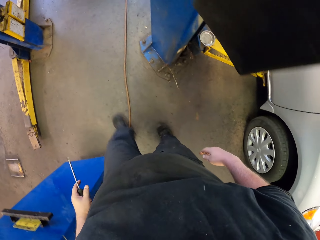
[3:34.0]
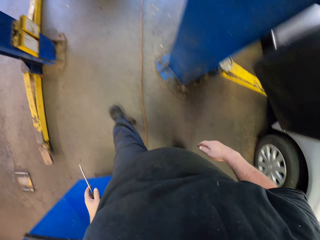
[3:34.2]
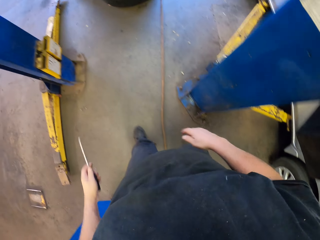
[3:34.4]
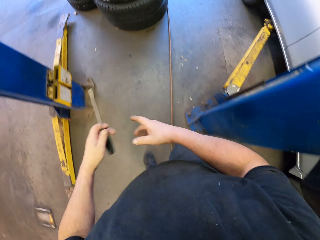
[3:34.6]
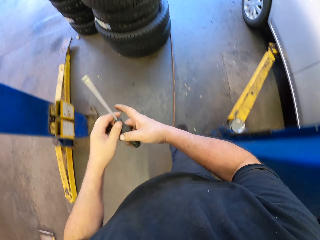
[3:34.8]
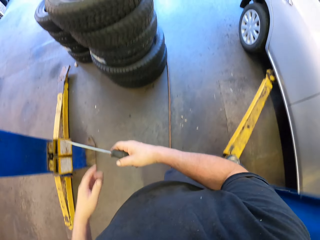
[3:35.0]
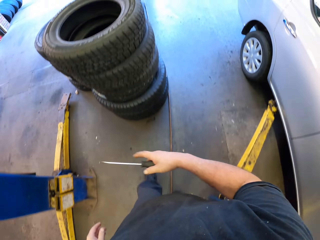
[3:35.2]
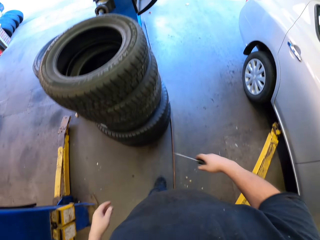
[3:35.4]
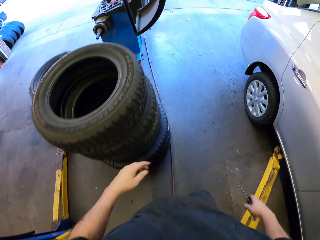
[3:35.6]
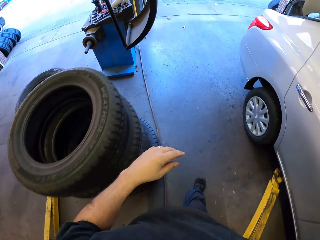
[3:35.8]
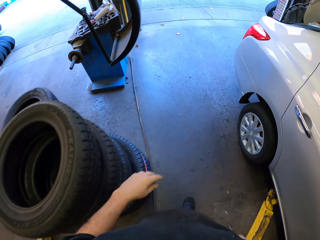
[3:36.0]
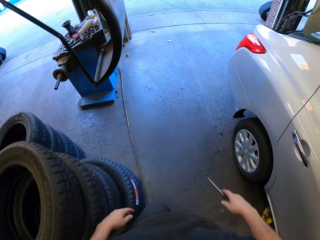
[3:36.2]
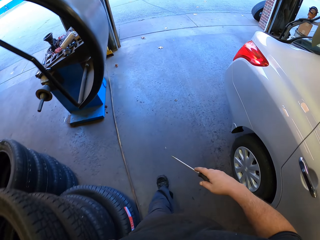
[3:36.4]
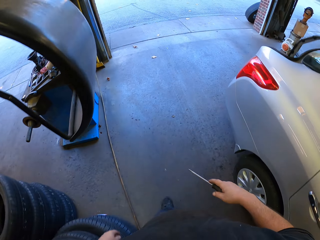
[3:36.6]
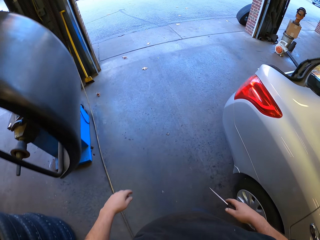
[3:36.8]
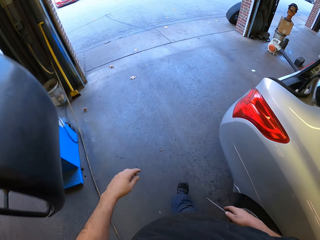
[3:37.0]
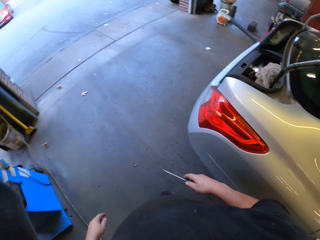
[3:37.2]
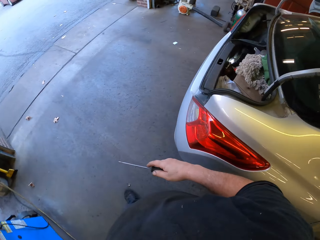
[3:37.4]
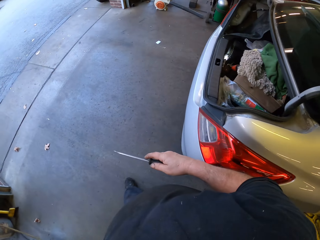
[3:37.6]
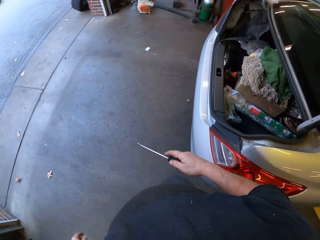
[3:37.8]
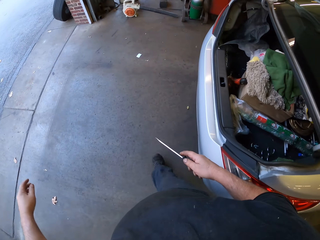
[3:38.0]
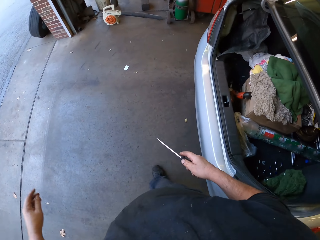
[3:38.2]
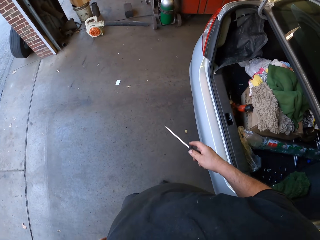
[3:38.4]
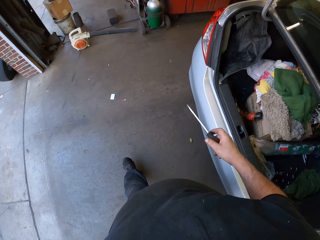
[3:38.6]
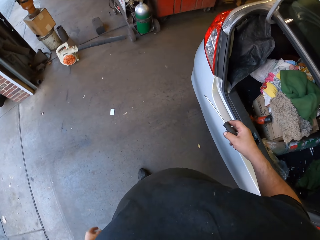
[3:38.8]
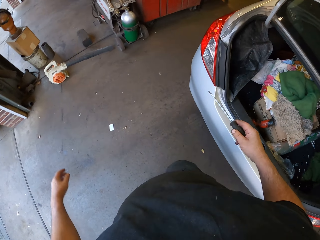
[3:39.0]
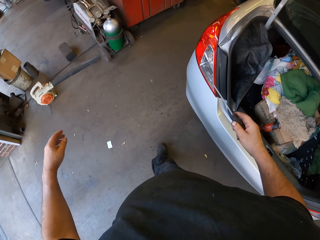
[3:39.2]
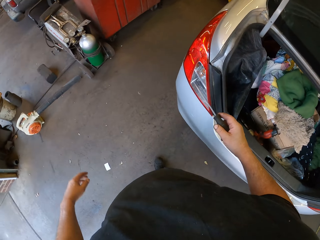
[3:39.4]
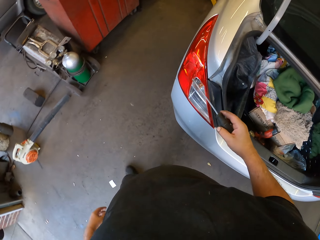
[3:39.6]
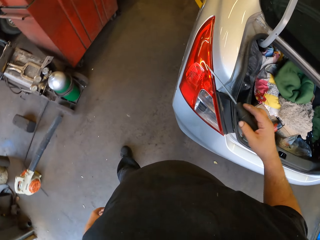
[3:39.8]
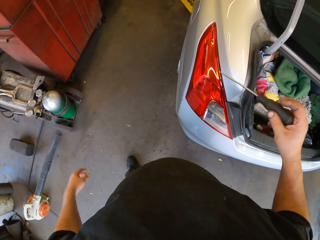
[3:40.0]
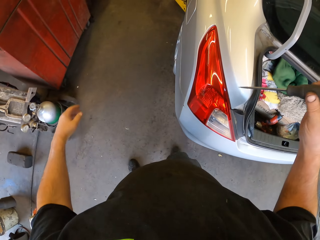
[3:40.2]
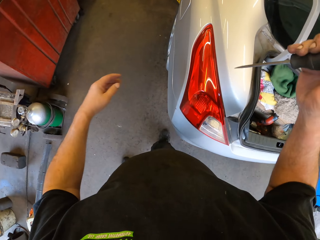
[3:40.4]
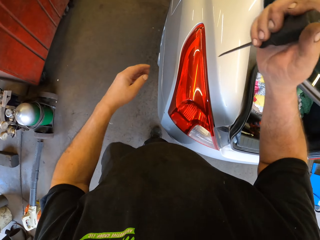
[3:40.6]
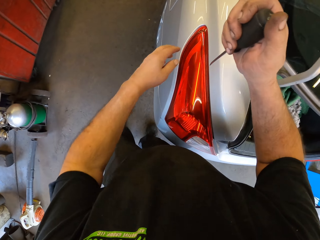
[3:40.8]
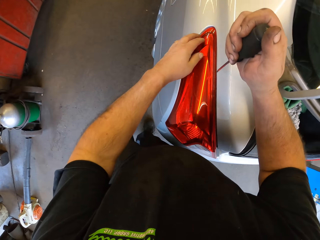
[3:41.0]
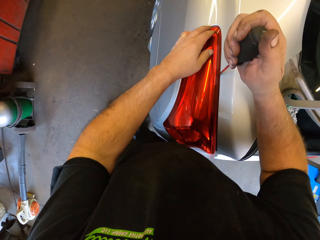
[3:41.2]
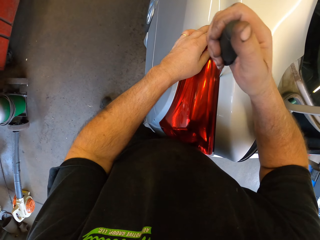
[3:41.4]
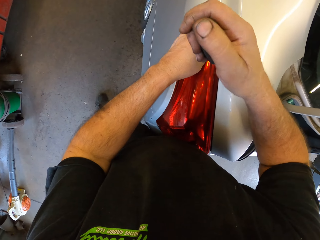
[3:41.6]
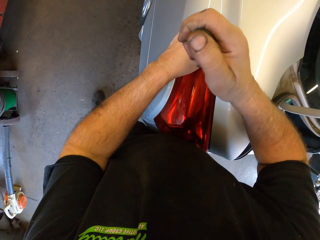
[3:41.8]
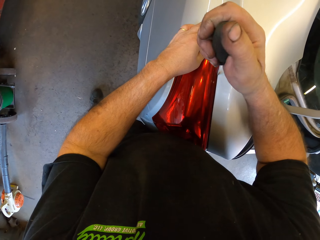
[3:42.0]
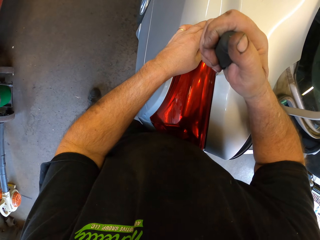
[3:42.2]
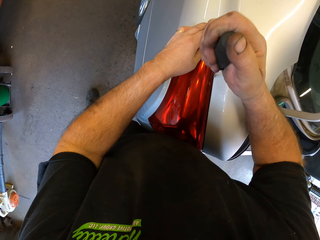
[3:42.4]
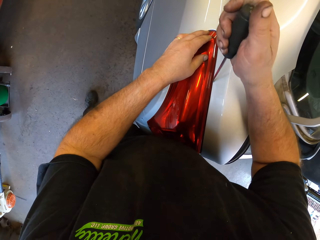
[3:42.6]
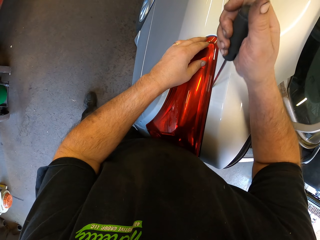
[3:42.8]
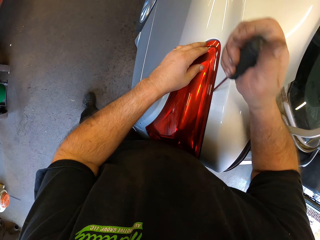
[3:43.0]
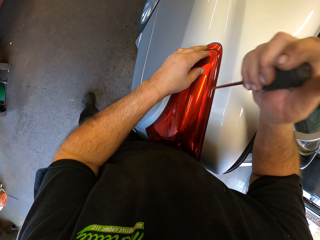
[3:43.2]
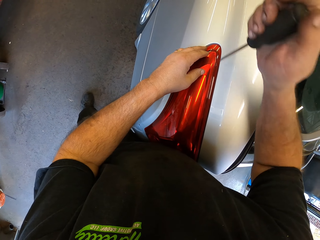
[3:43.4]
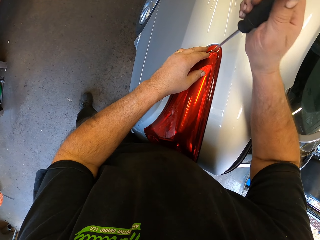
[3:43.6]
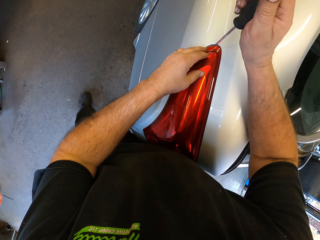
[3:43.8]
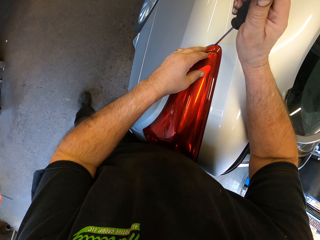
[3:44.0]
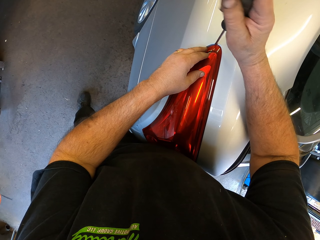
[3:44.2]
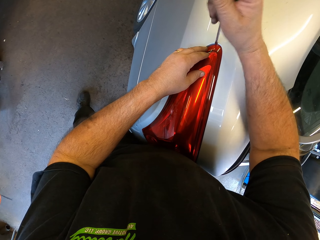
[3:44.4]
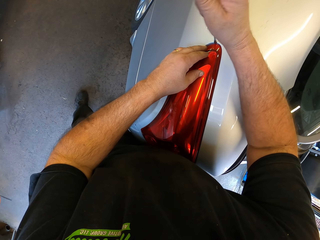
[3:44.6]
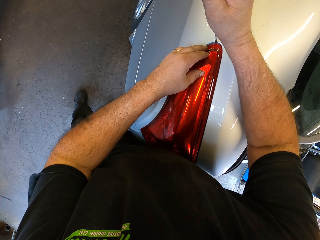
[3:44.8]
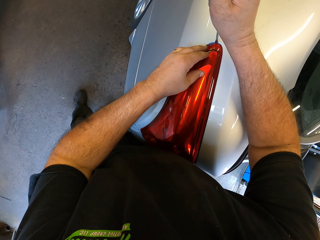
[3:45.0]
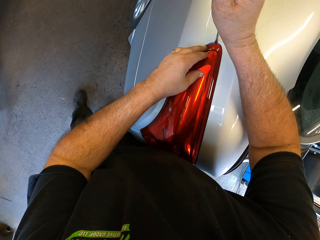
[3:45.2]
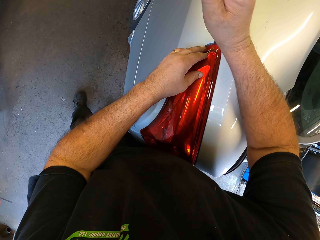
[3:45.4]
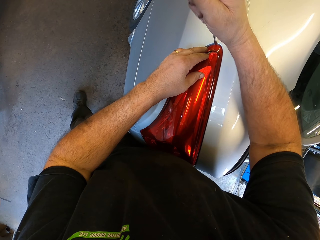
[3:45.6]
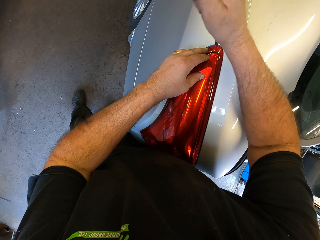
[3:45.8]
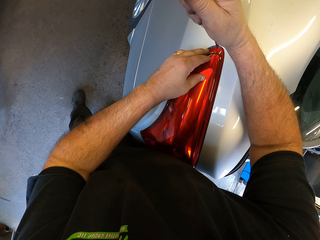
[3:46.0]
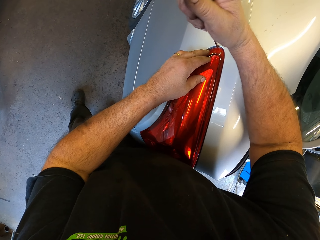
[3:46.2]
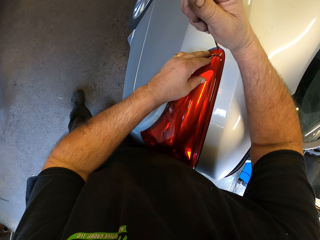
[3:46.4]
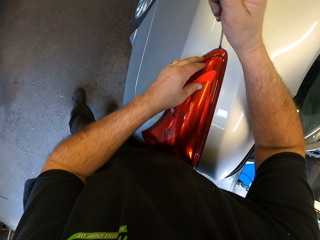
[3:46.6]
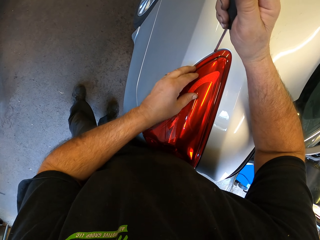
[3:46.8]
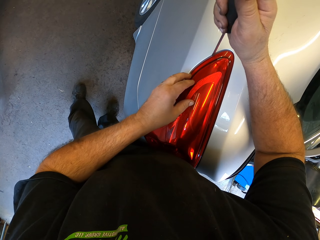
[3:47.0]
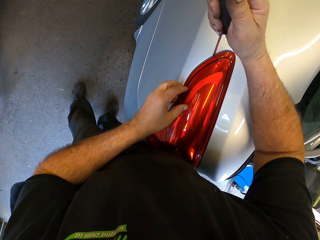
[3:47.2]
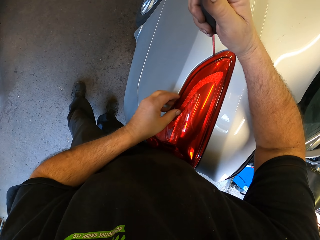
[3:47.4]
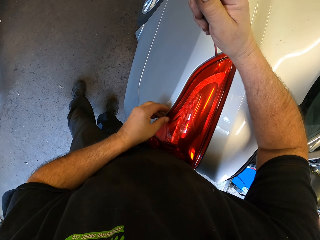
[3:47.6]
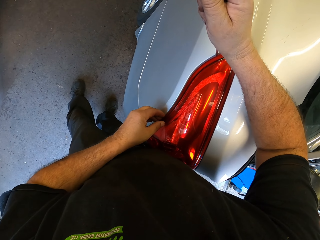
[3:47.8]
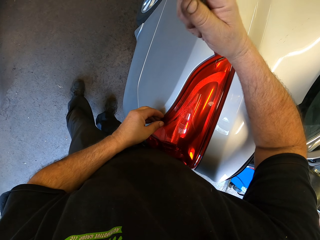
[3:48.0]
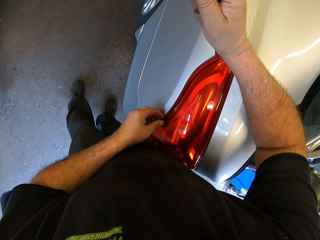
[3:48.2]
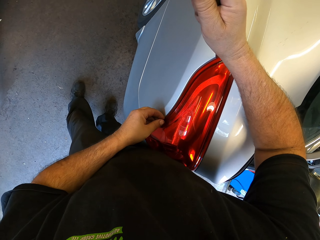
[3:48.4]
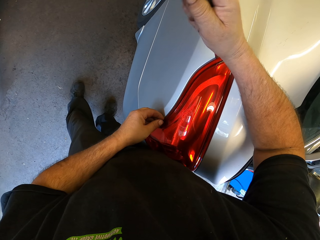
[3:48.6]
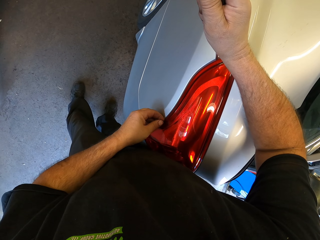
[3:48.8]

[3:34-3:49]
The camera wearer holds the screwdriver in the right hand. They walk in the garage. They open the rear light. They hold the tail lamp. They remove the tail lamp.

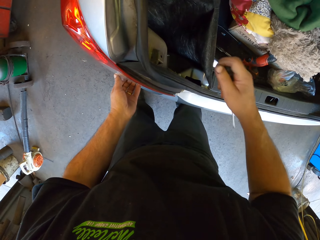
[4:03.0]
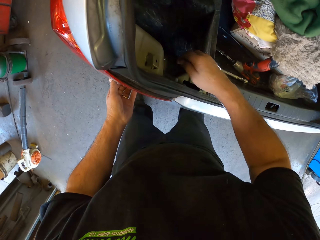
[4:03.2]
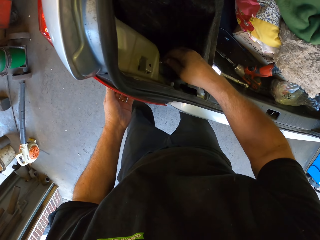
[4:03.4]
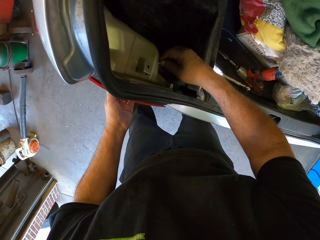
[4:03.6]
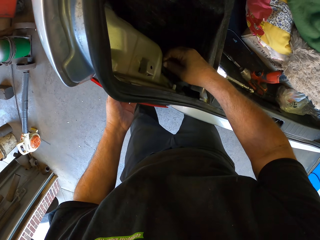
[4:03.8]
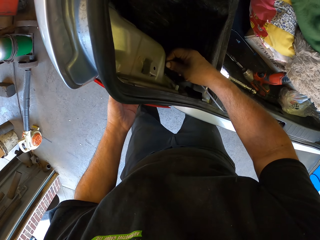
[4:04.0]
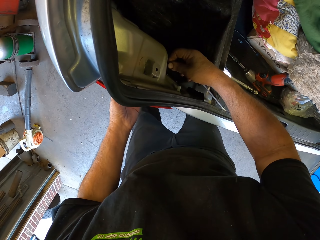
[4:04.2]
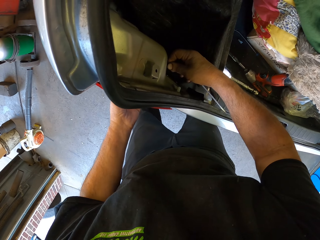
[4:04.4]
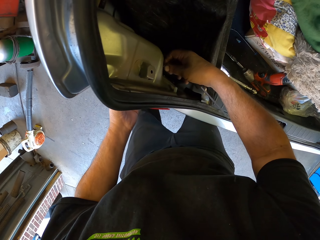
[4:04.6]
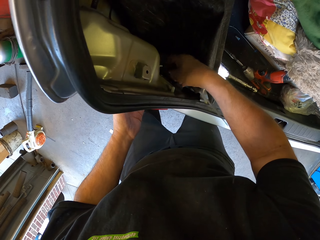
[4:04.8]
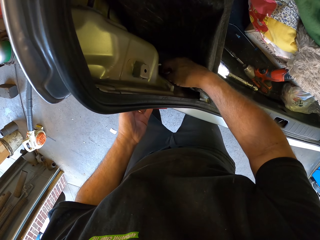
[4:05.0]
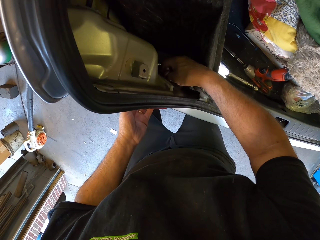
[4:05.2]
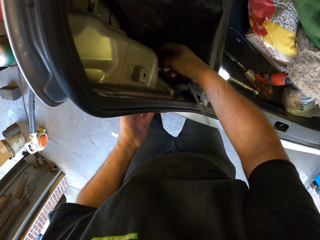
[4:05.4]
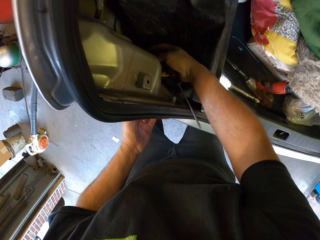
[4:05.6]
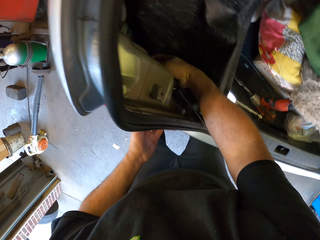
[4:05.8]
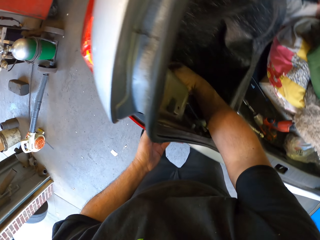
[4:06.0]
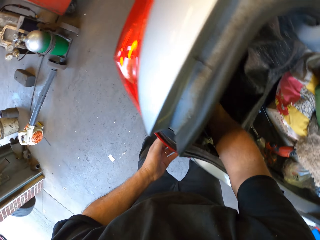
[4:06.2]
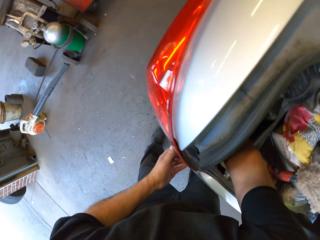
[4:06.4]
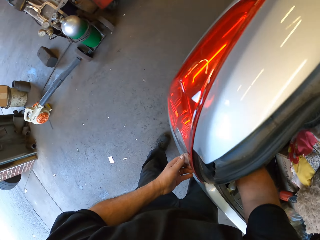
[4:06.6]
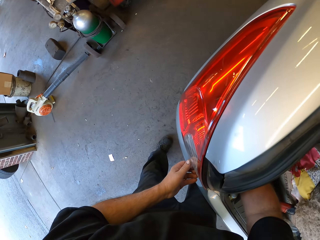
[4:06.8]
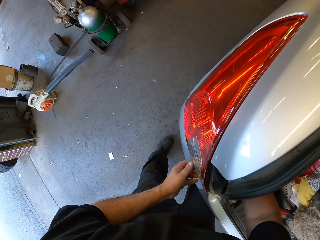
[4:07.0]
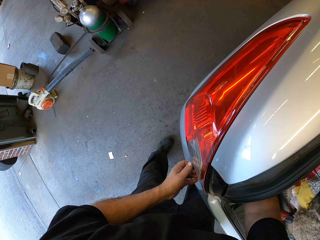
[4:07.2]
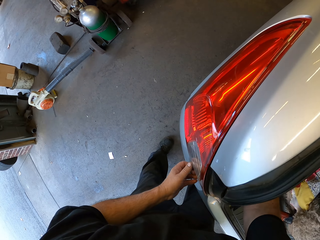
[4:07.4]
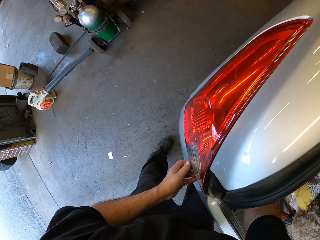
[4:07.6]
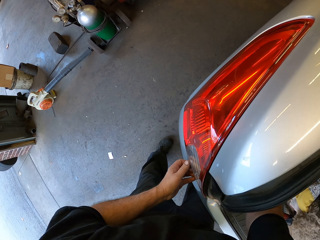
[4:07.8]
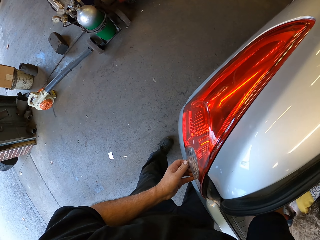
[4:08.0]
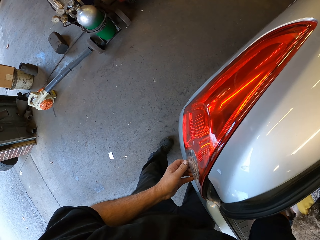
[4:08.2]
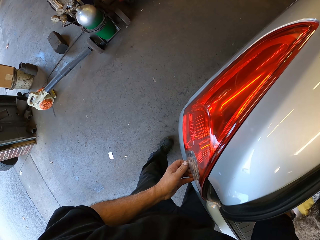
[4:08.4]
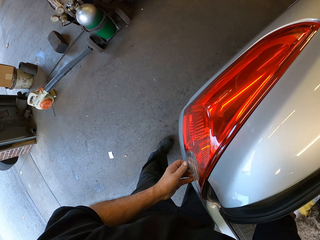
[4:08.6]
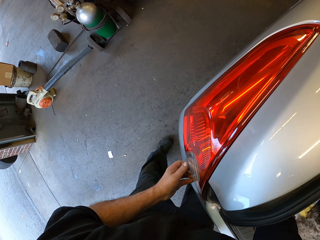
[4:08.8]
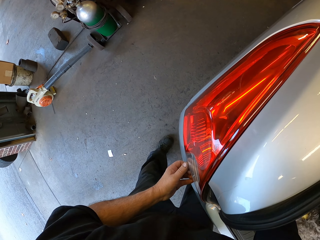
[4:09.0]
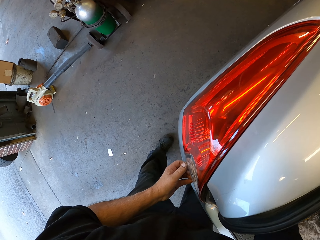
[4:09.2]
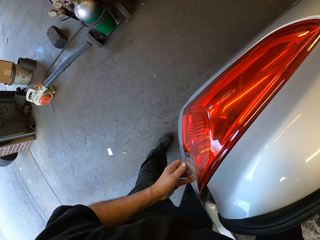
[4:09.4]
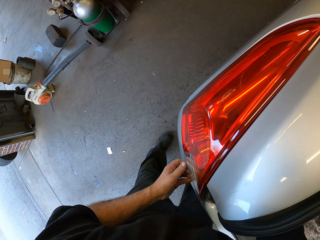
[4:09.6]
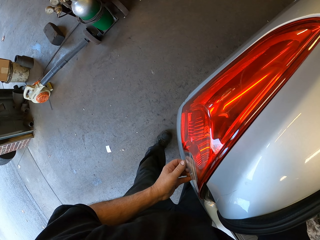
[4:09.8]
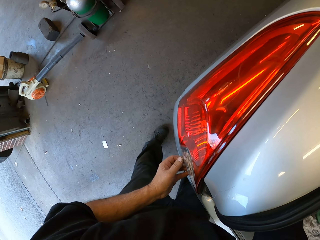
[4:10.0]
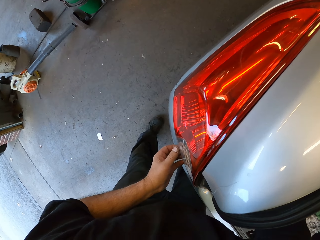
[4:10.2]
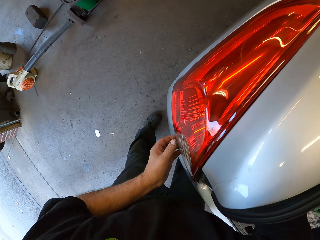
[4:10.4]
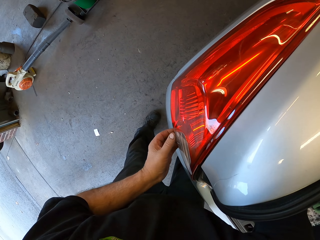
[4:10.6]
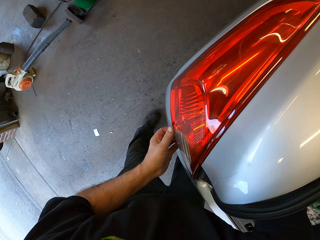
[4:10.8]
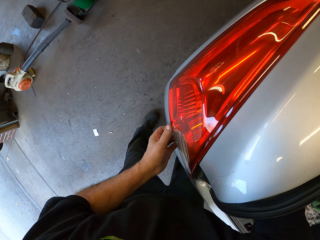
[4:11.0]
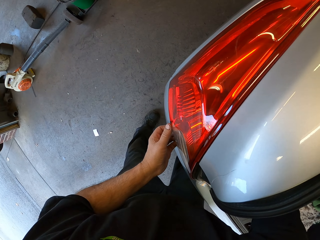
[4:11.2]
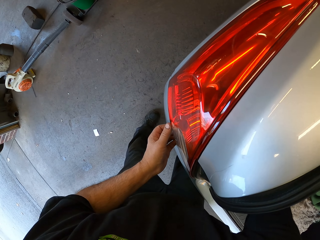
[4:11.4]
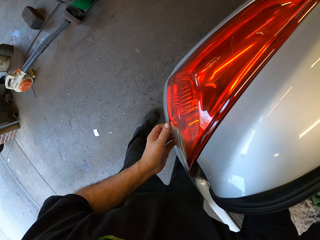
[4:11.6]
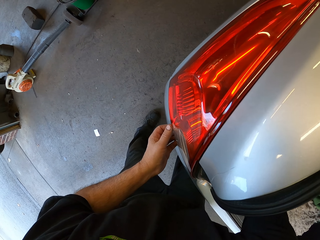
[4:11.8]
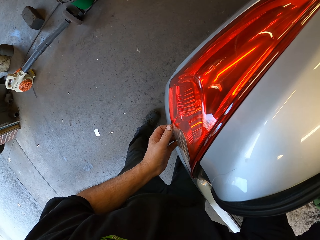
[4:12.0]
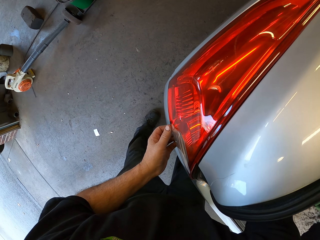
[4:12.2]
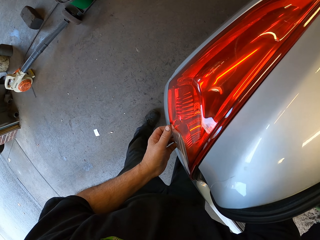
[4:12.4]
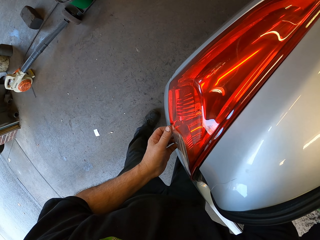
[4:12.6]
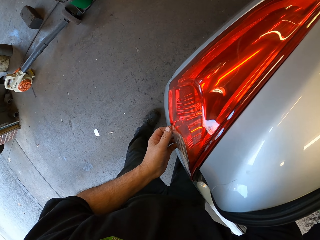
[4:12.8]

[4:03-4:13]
The camera wearer puts the right hand in the boot. They untighten a bolt.
